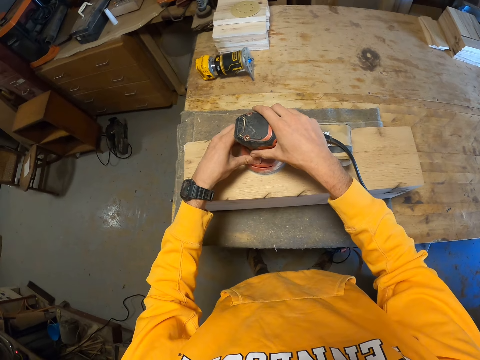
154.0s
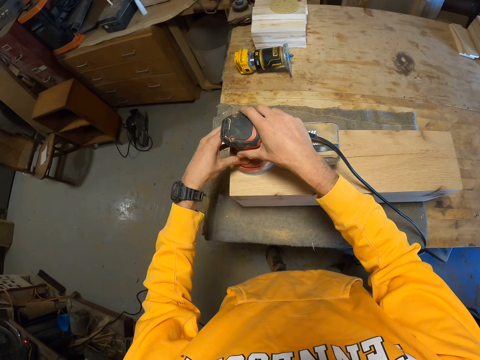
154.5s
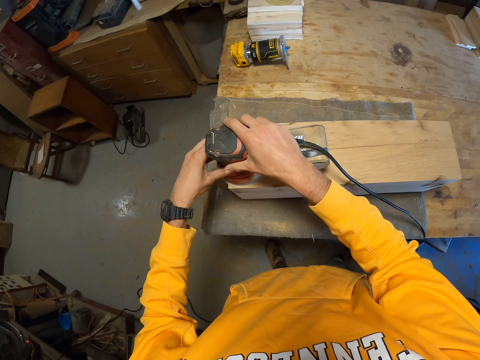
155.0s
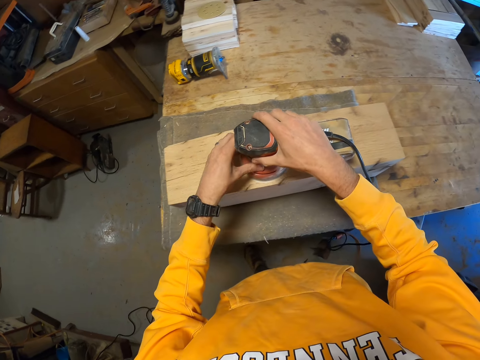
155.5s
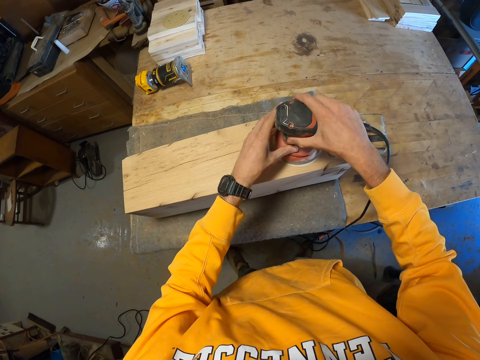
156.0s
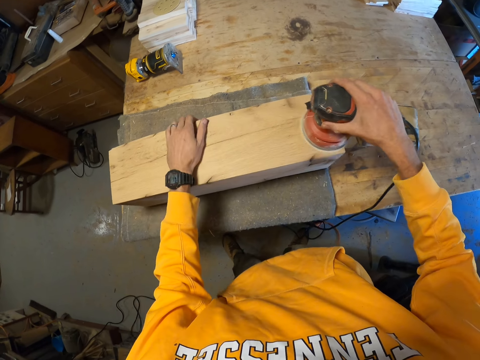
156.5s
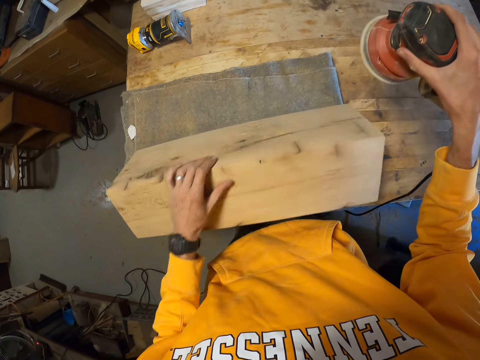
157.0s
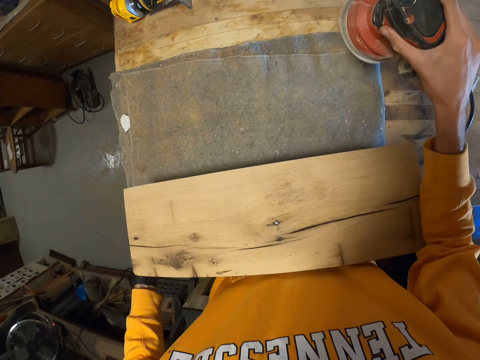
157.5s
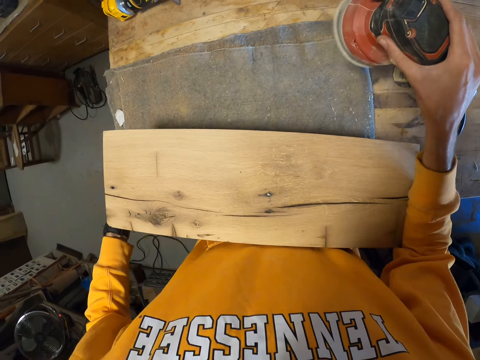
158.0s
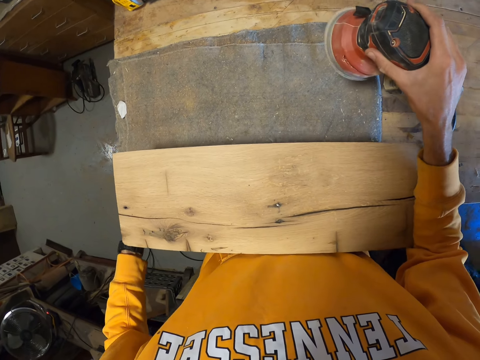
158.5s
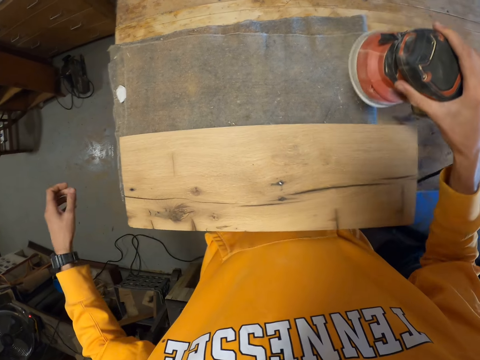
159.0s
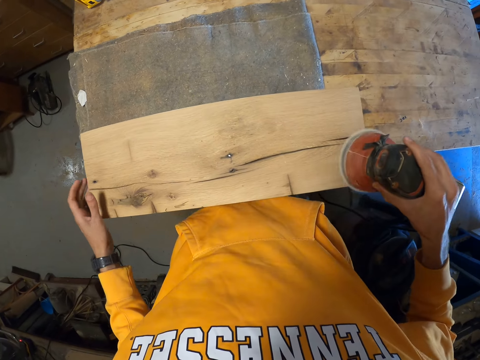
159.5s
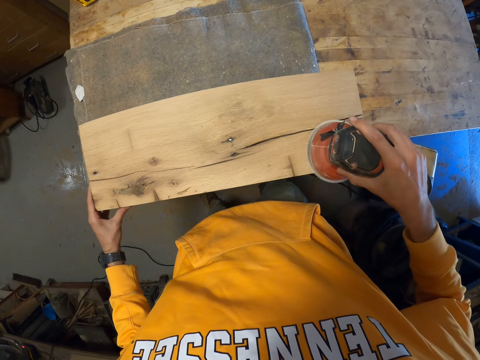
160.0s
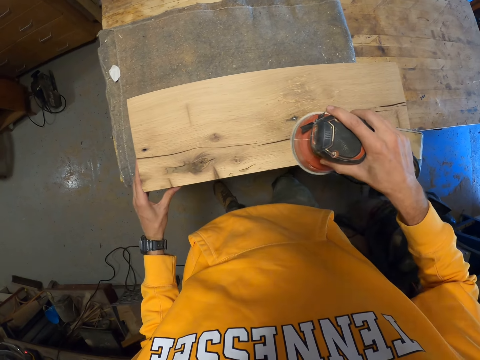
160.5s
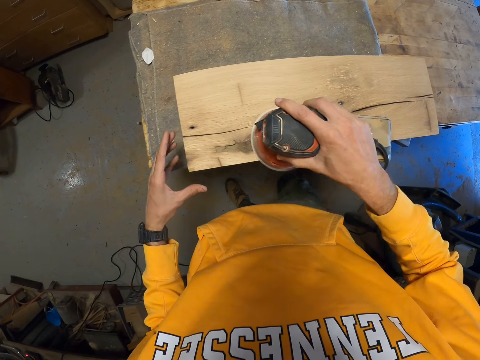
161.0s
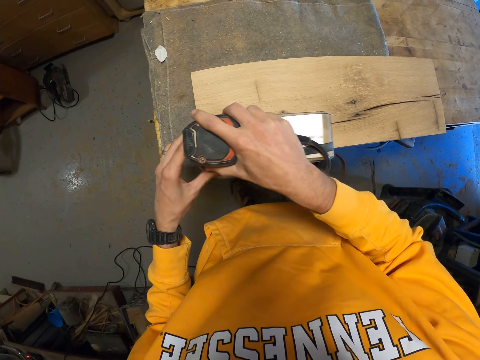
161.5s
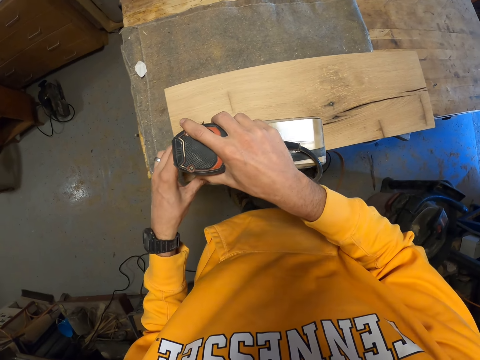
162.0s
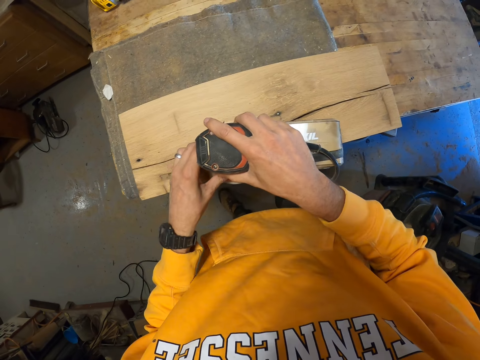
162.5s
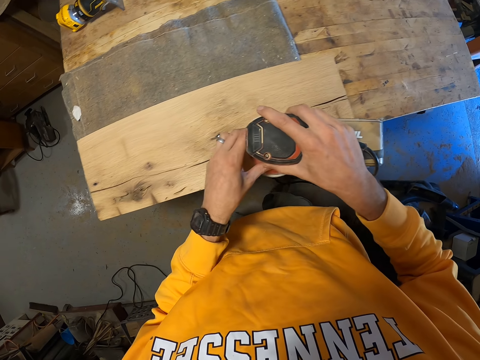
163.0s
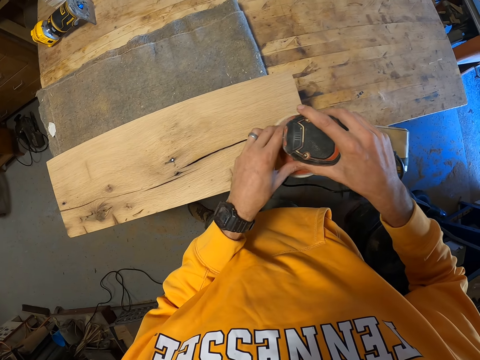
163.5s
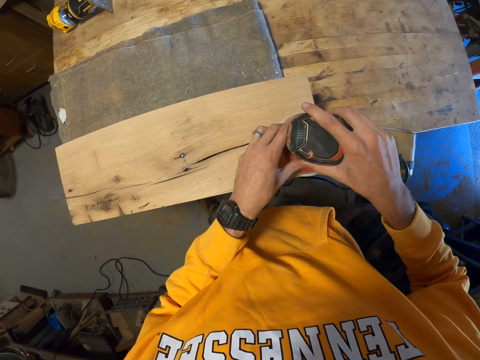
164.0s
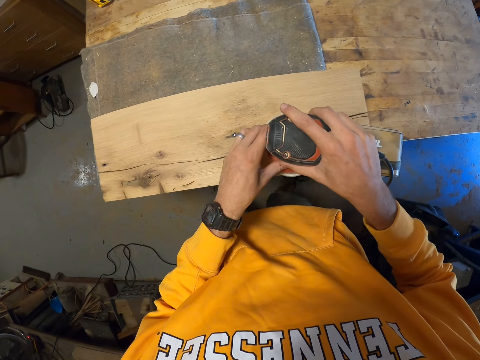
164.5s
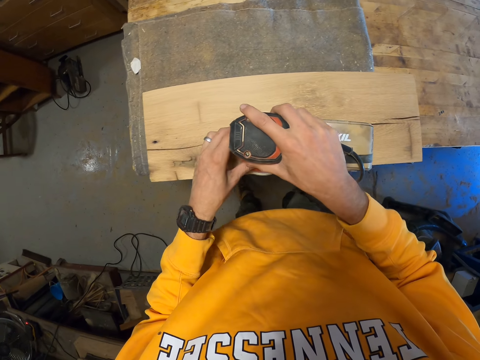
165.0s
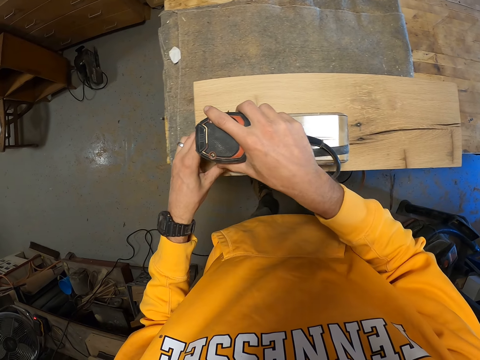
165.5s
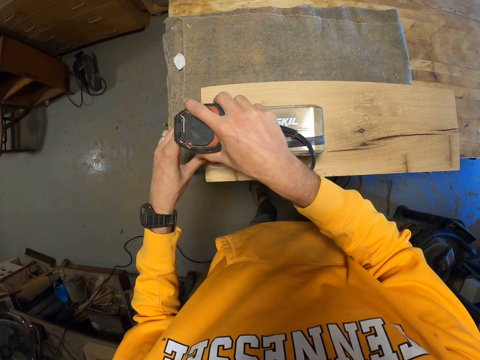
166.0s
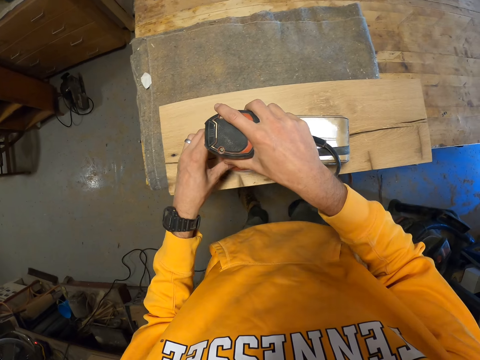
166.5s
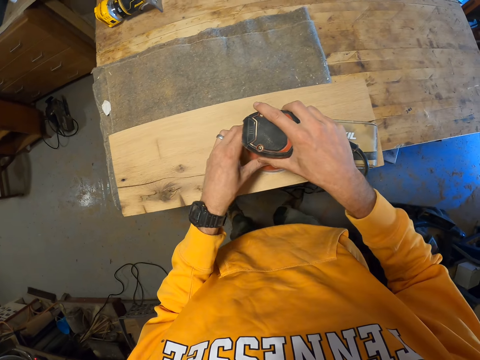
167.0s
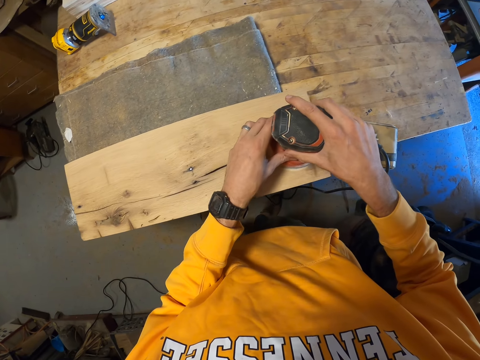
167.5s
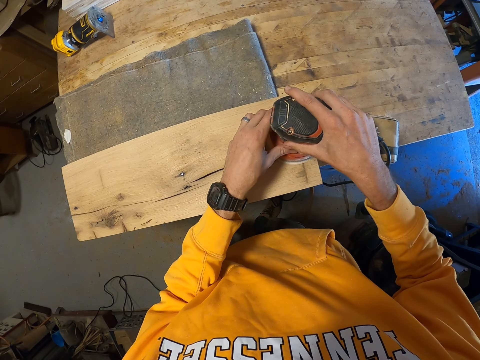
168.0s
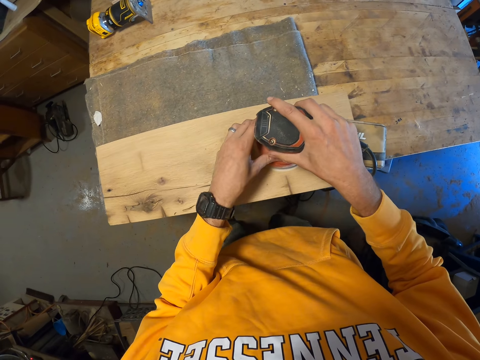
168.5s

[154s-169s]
The camera wearer turns over the wood on the table with his left hand. He adjusts the wood on the table with his left hand and right arm. He smoothens the wood with the orbit sander machine in his right hand. He smoothens the wood with the sander machine in his hands.

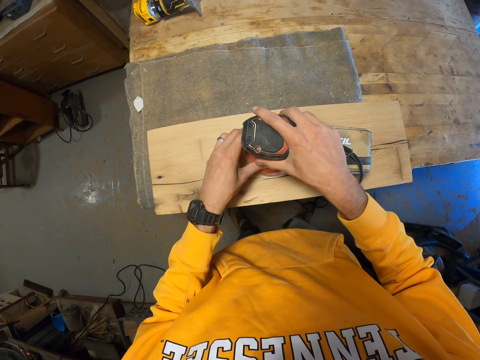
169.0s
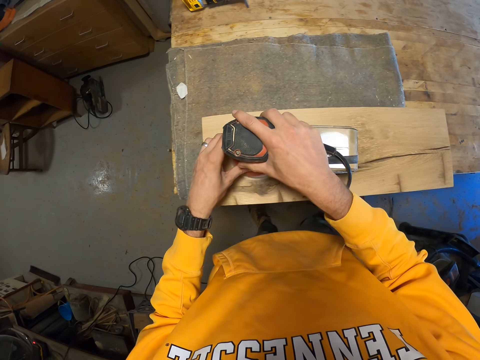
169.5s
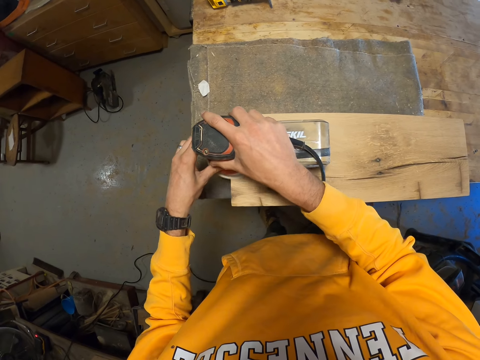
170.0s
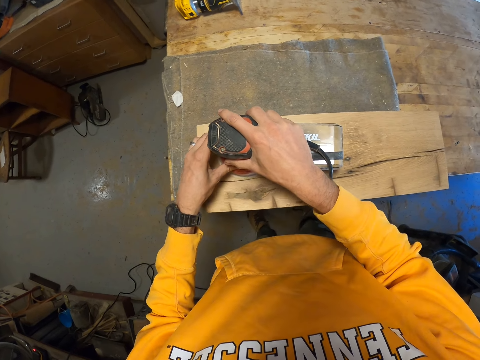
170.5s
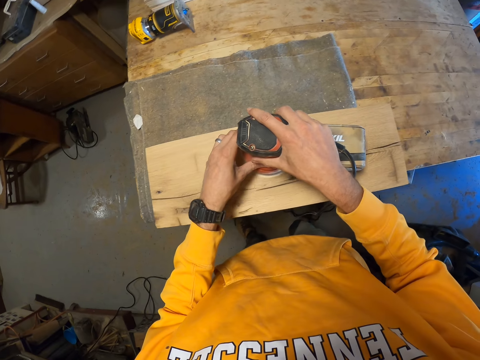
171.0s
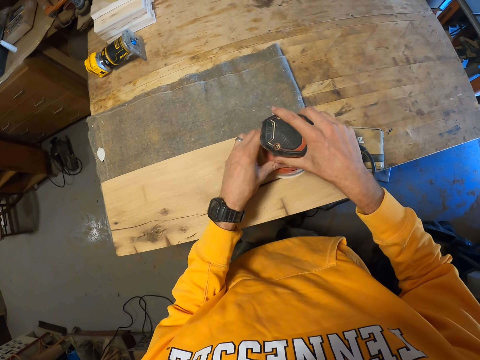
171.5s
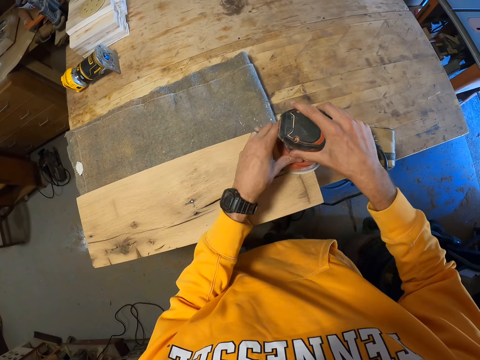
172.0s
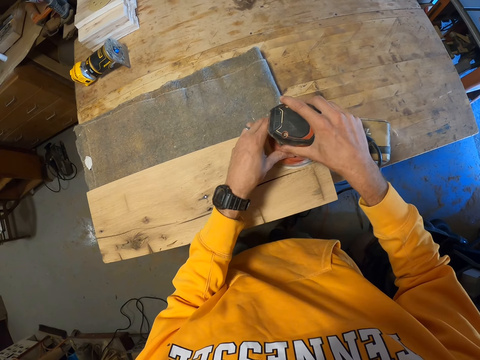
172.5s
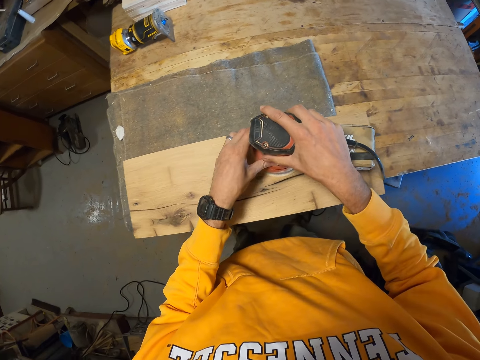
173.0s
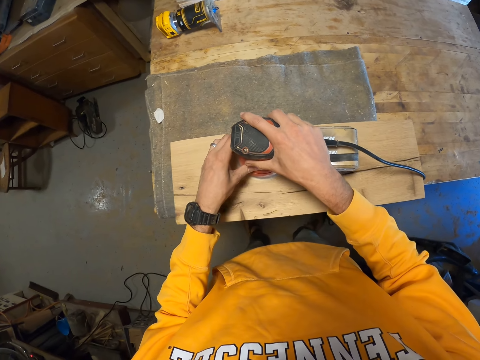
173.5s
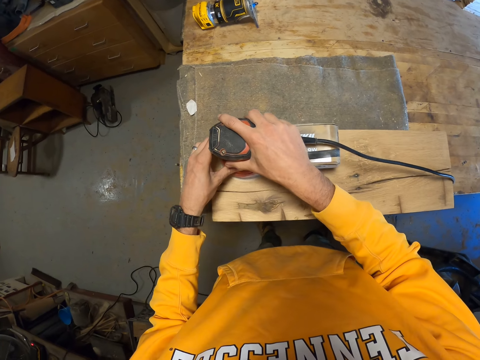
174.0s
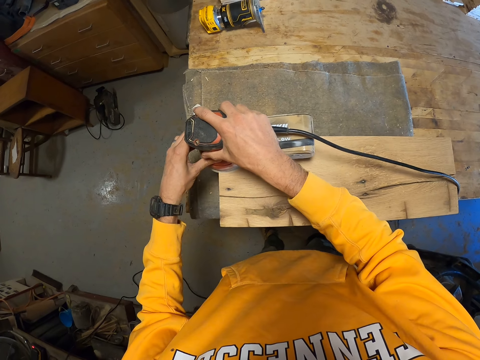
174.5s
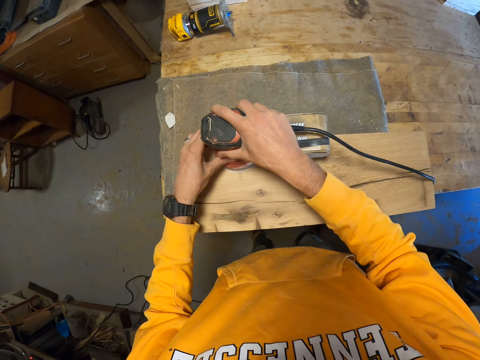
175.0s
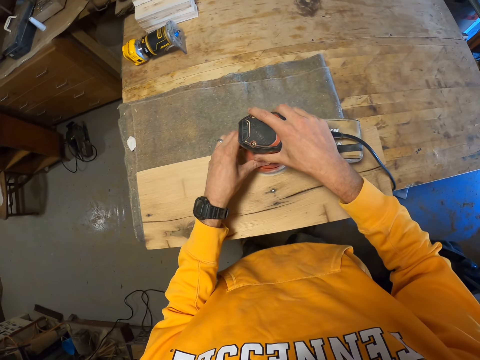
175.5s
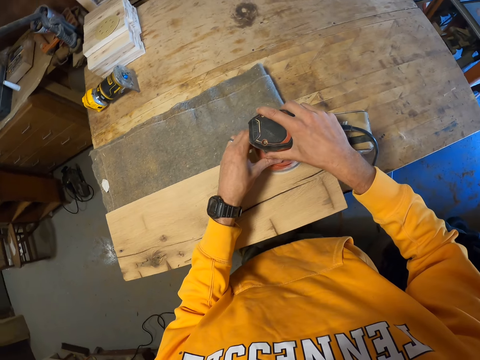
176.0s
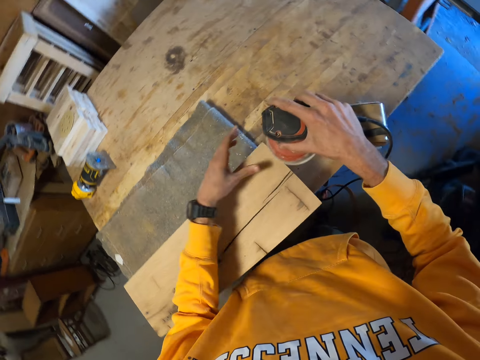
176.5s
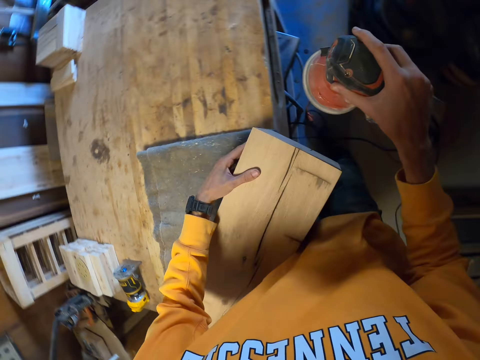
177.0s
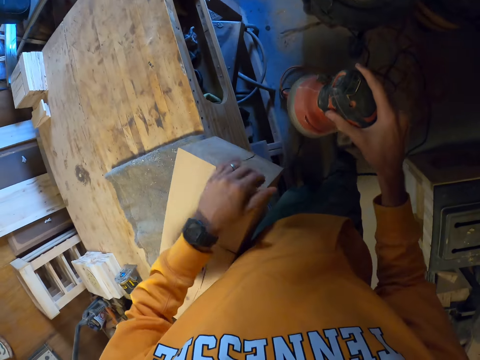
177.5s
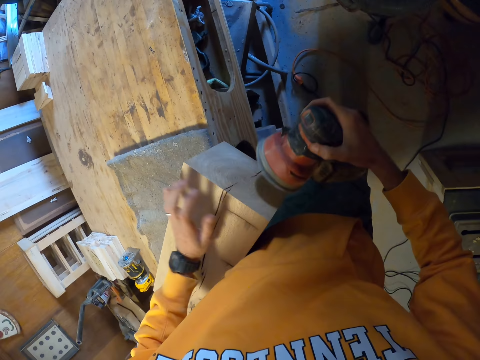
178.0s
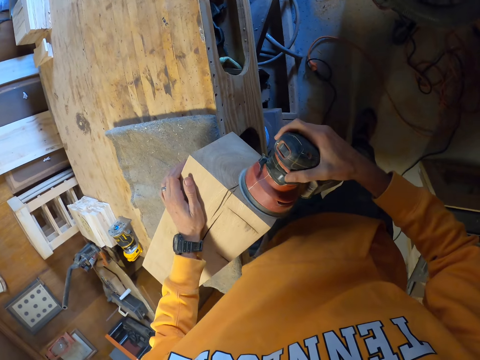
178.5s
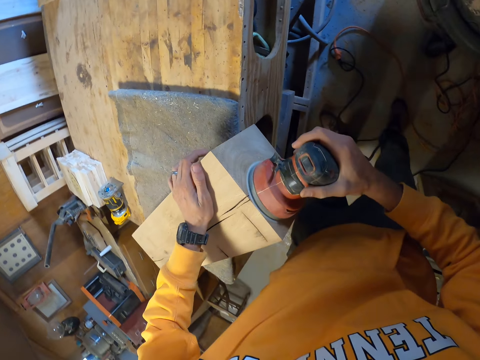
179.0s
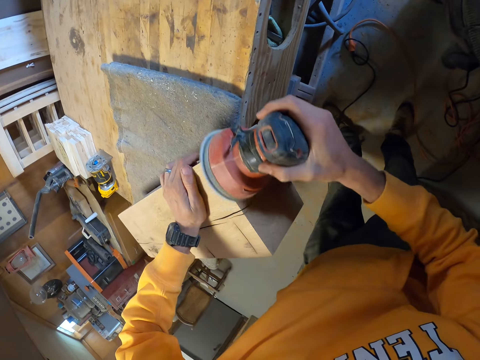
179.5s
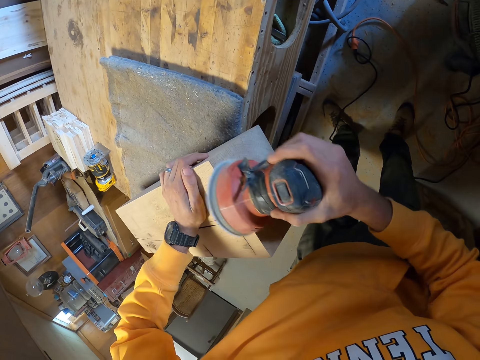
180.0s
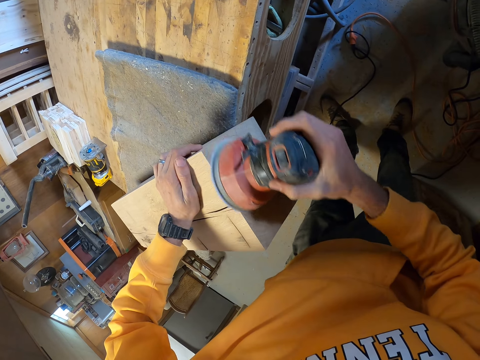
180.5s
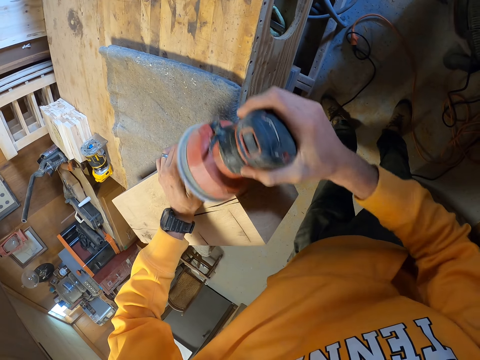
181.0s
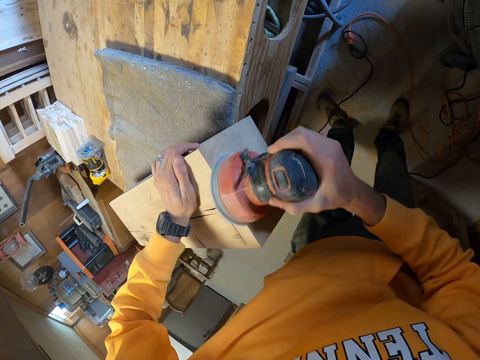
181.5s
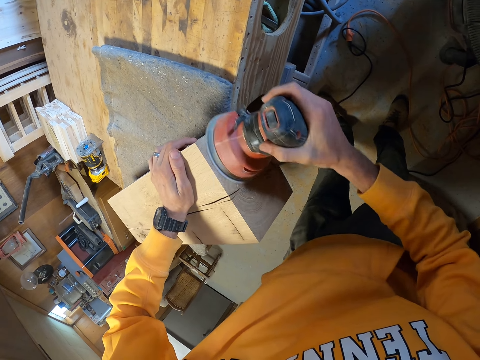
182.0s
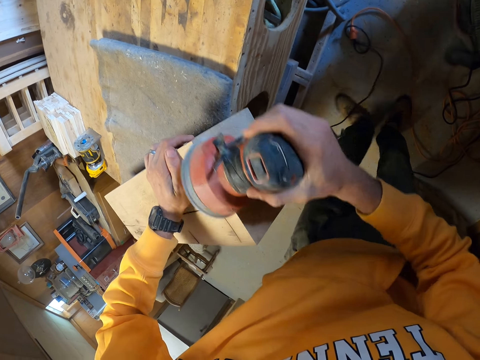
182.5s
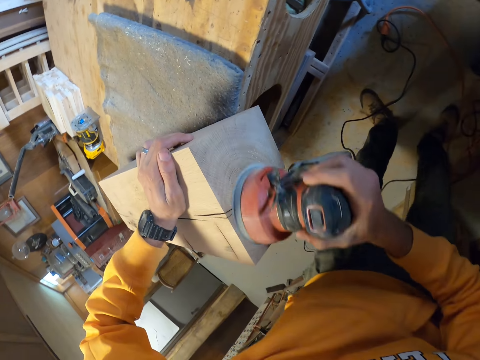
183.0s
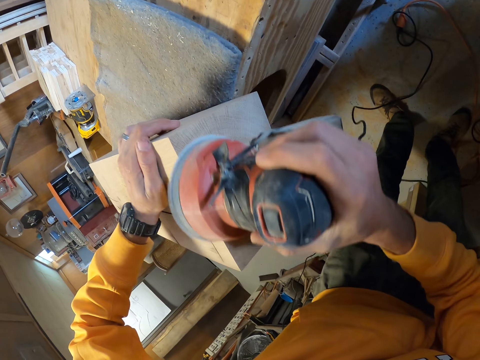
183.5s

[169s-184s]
The camera wearer adjusts the wood on the table with his left hand. He holds the wood with a hand. He smoothens the wood with the orbit sander machine in his right hand and places his left hand on the wood.
